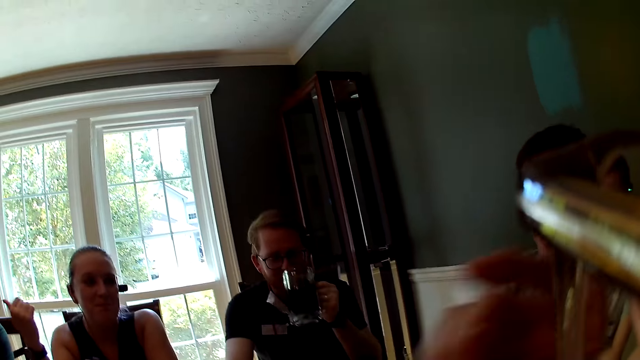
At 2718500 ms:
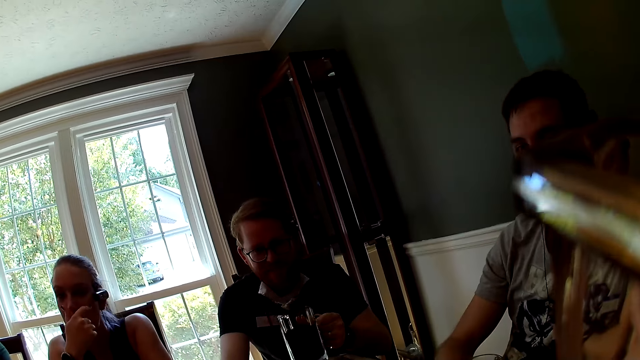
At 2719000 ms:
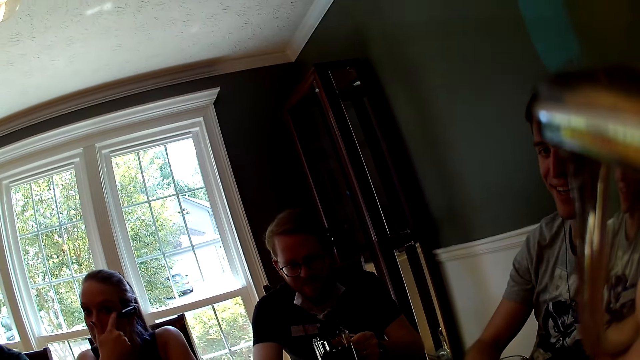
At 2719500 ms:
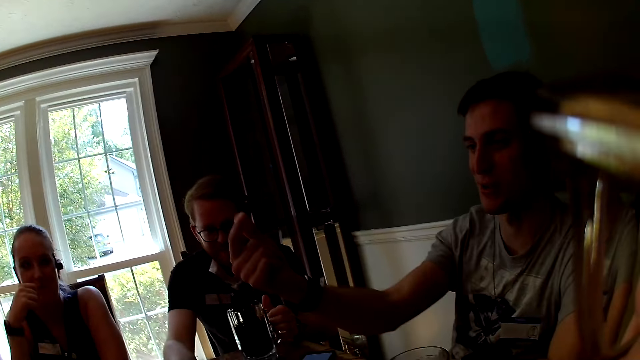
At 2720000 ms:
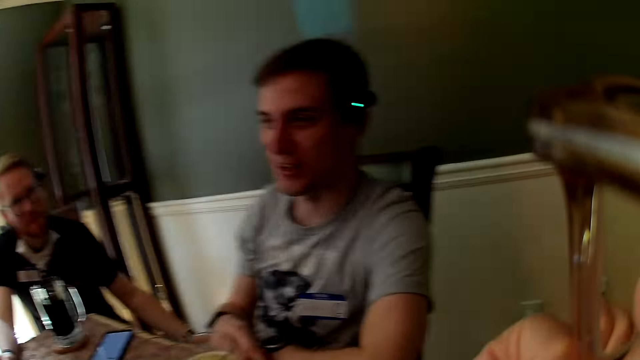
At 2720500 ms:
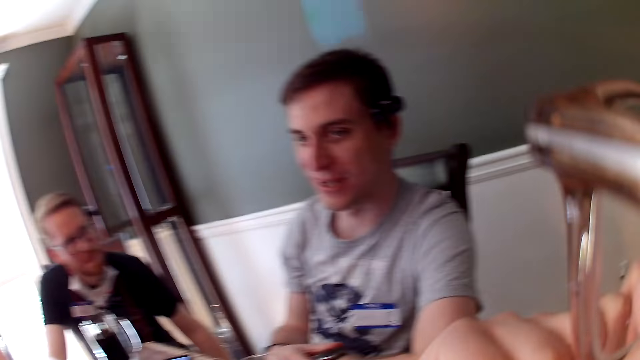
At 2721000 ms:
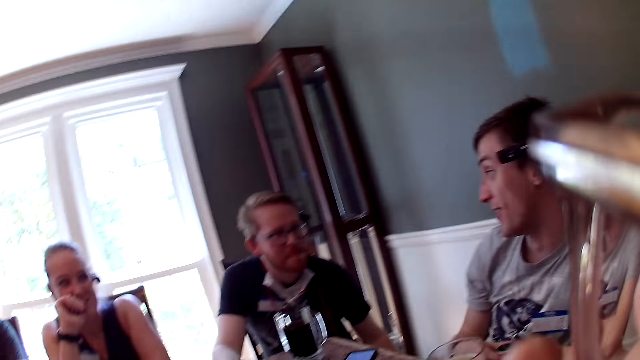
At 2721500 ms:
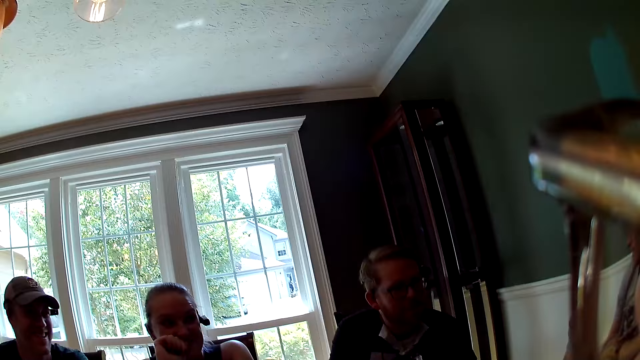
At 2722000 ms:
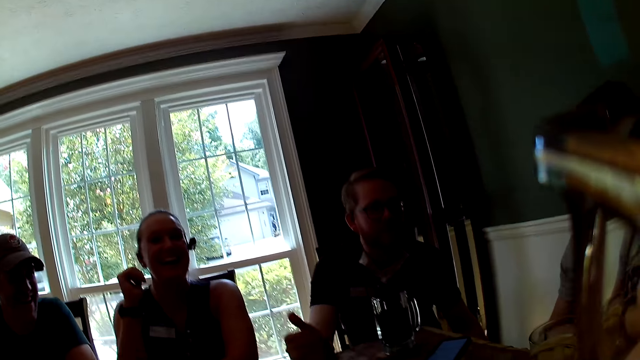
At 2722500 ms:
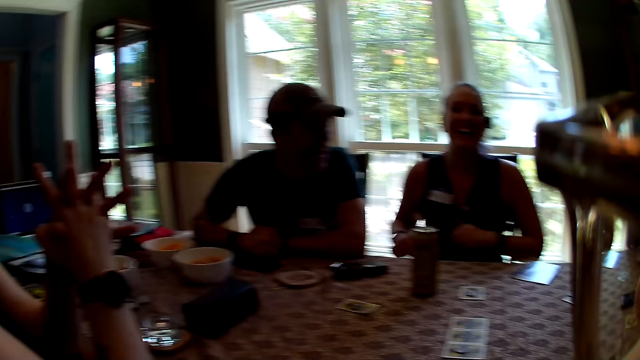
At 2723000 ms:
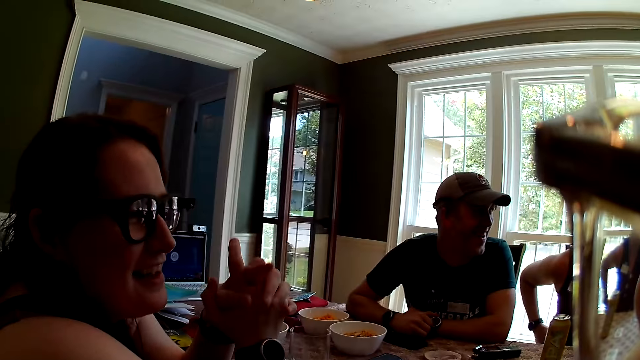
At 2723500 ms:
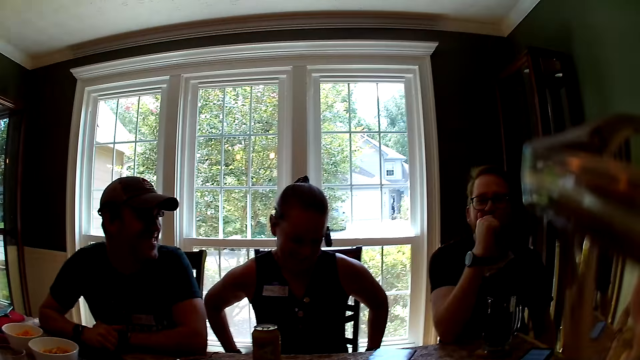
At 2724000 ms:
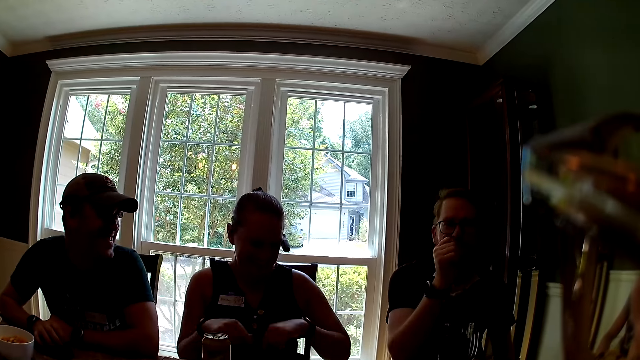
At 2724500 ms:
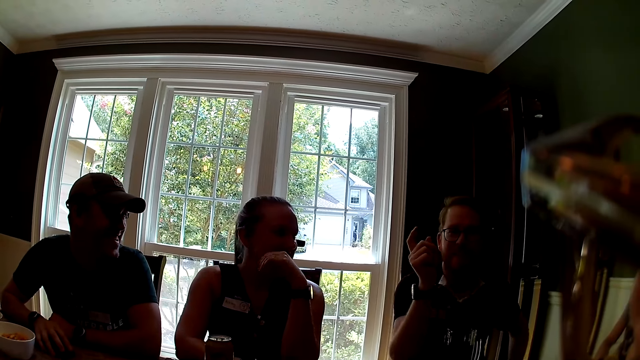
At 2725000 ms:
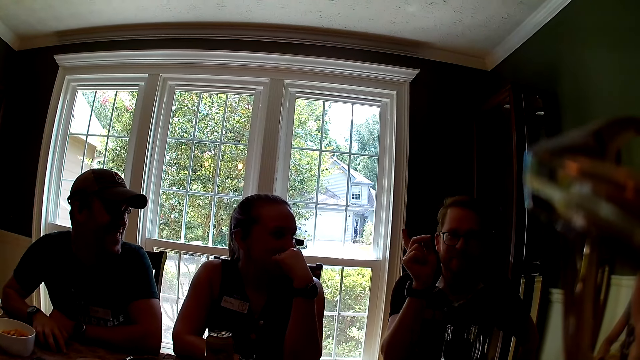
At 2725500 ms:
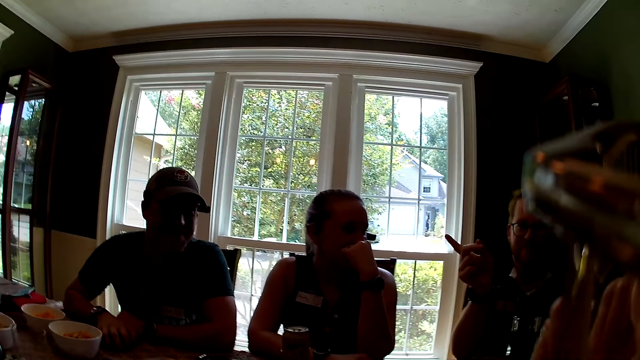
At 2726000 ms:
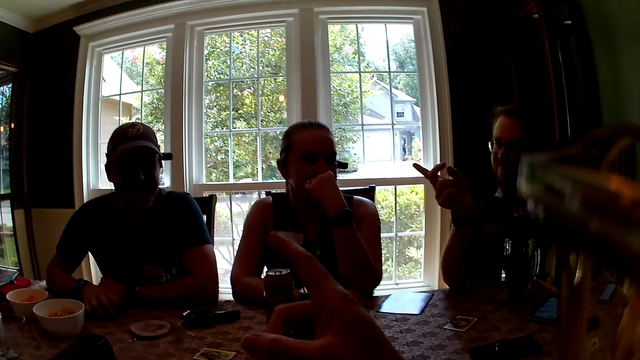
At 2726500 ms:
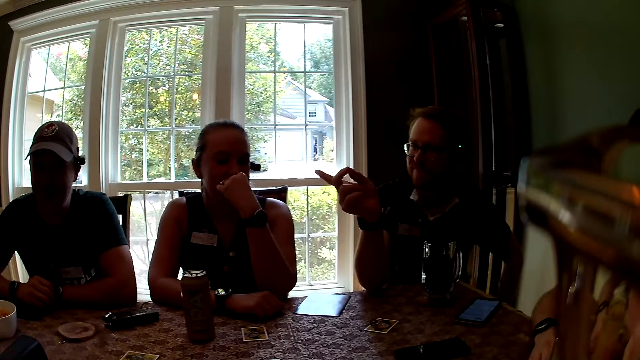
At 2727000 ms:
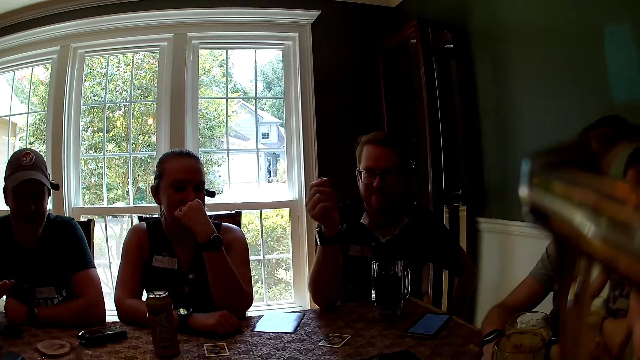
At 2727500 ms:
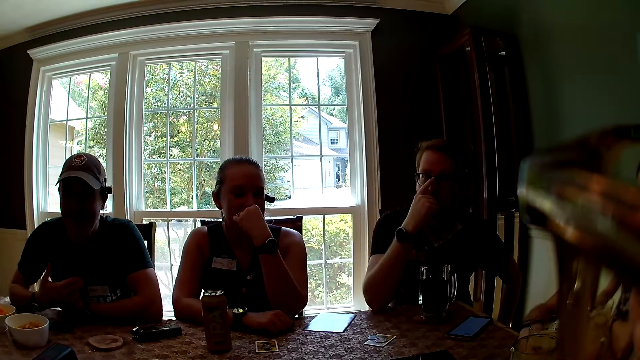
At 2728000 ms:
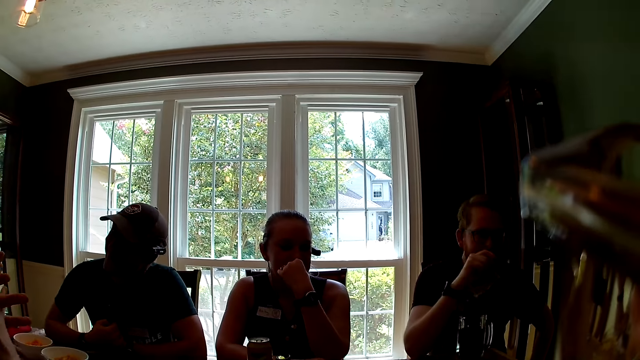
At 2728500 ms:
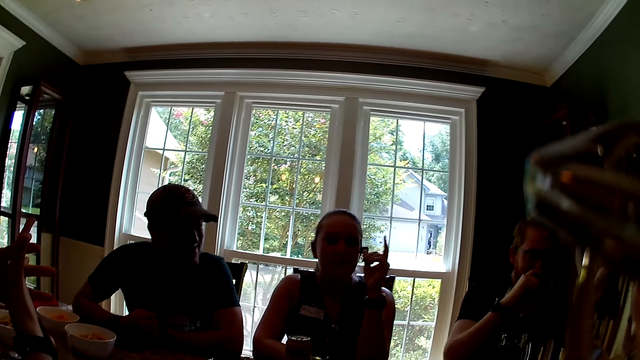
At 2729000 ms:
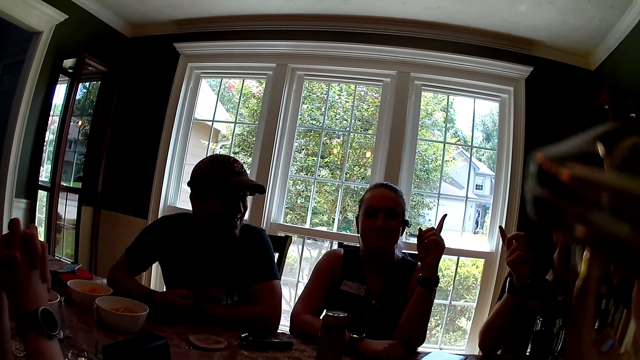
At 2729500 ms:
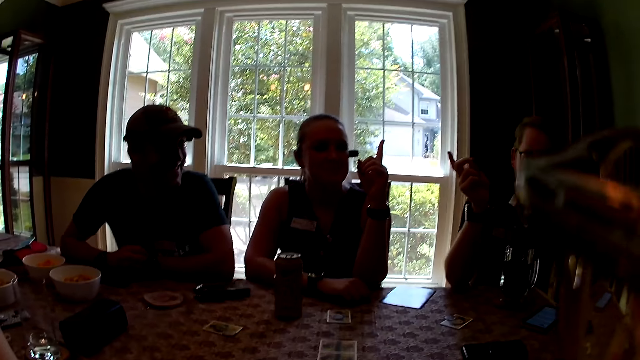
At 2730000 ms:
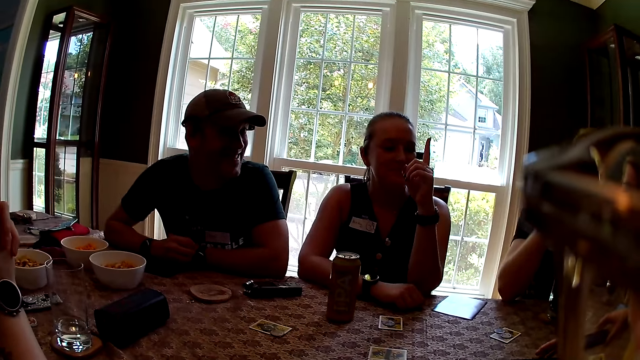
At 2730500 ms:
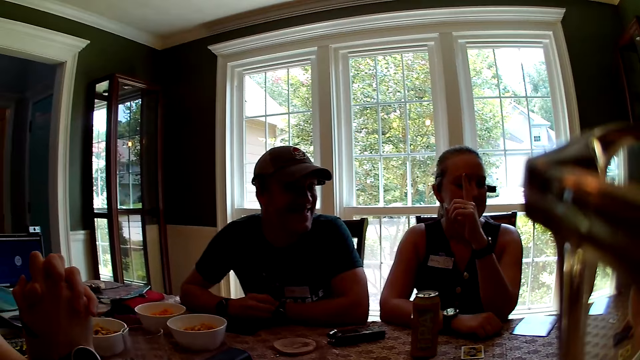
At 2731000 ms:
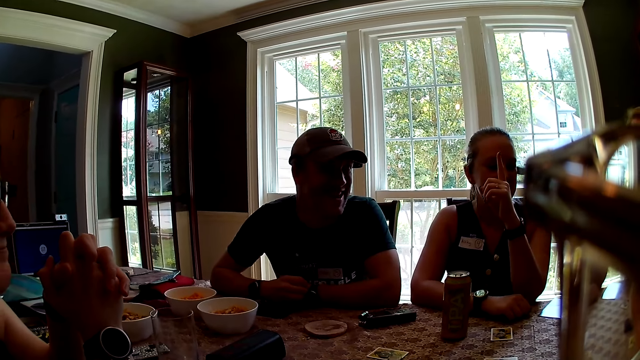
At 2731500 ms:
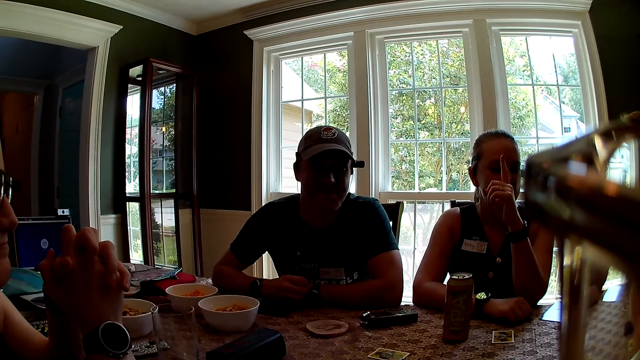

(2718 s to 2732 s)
The camera wearer raises a hand up. A man drops the cup of beer in his left hand. Another man waves his right hand. The camera wearer looks around. She points to another man with her right hand. She raises a hand up. She looks around.

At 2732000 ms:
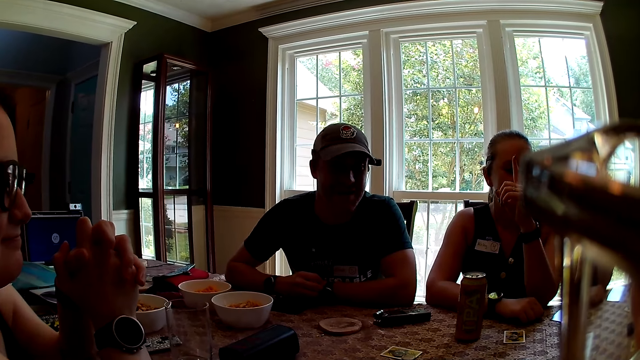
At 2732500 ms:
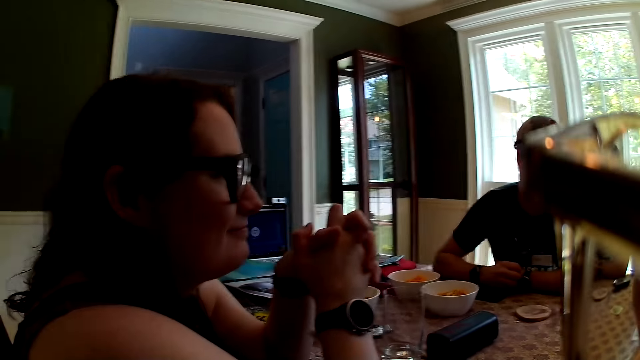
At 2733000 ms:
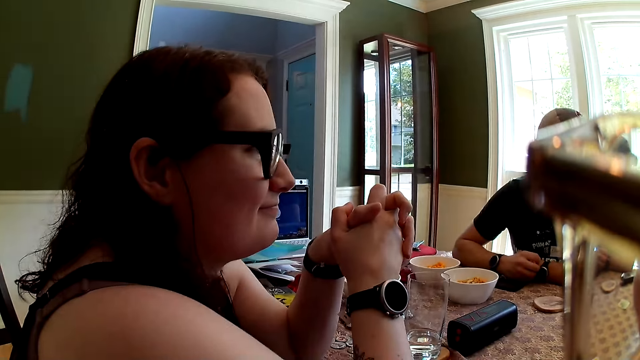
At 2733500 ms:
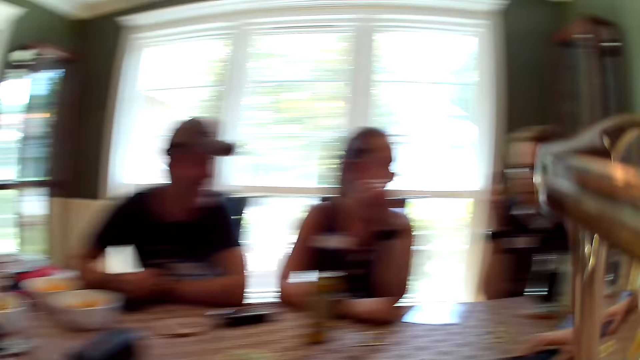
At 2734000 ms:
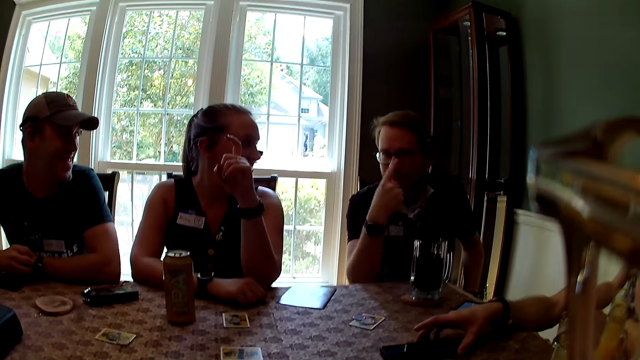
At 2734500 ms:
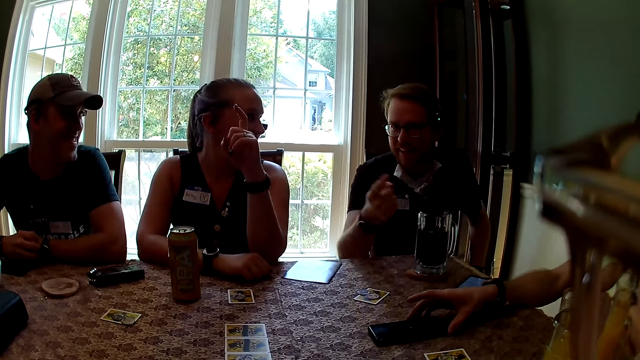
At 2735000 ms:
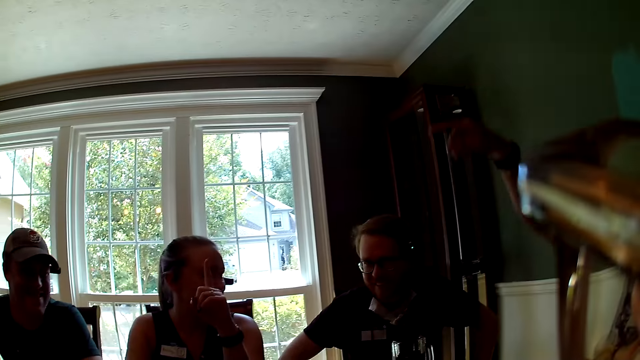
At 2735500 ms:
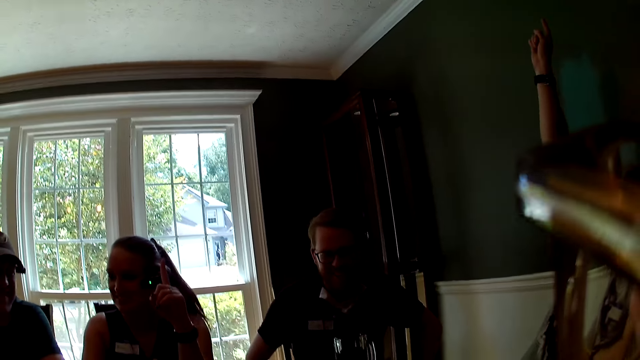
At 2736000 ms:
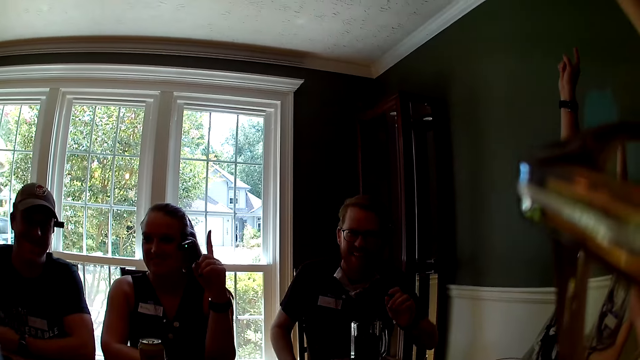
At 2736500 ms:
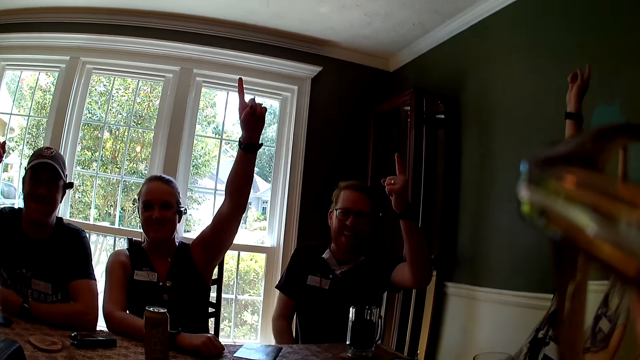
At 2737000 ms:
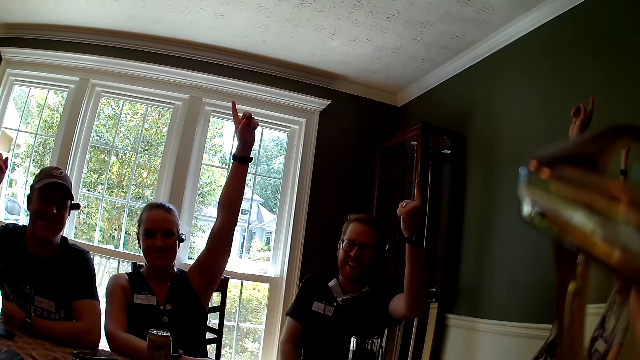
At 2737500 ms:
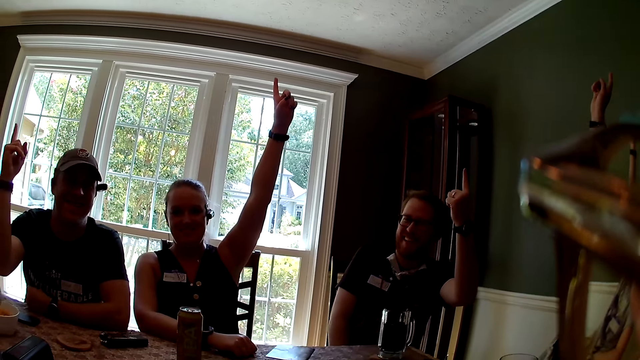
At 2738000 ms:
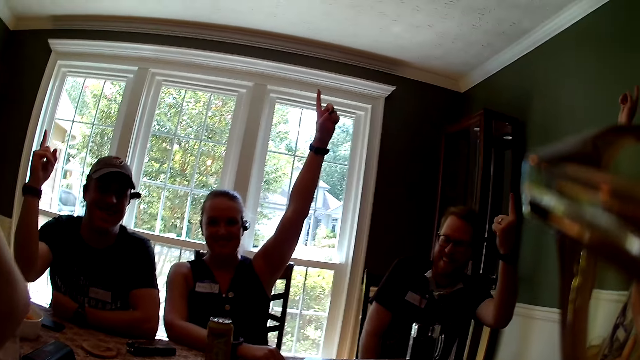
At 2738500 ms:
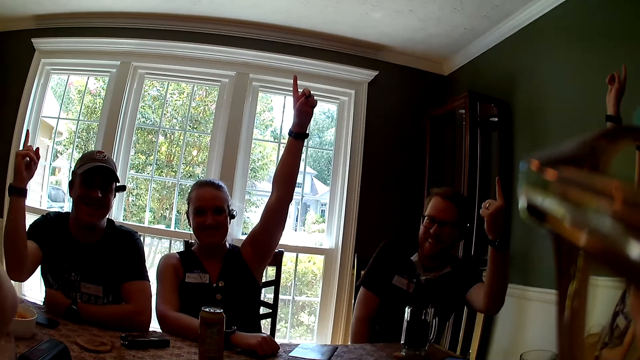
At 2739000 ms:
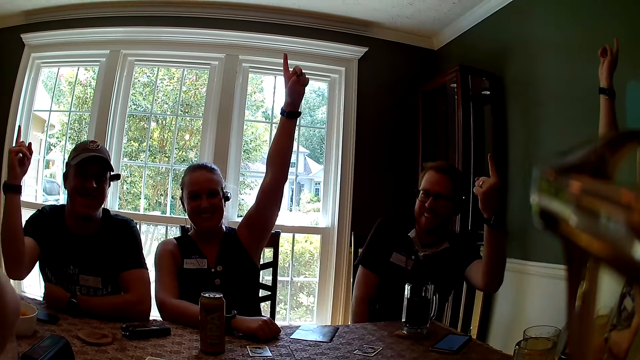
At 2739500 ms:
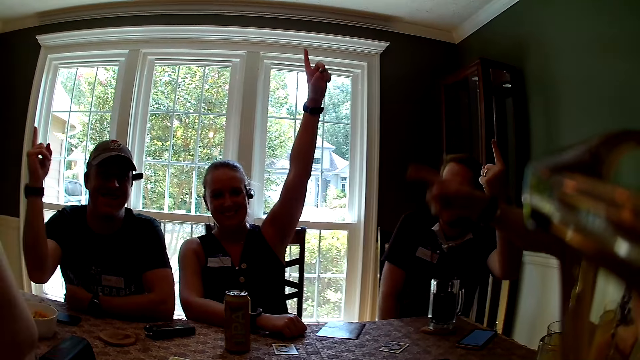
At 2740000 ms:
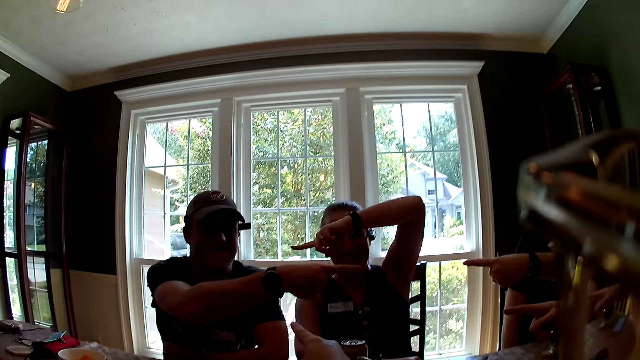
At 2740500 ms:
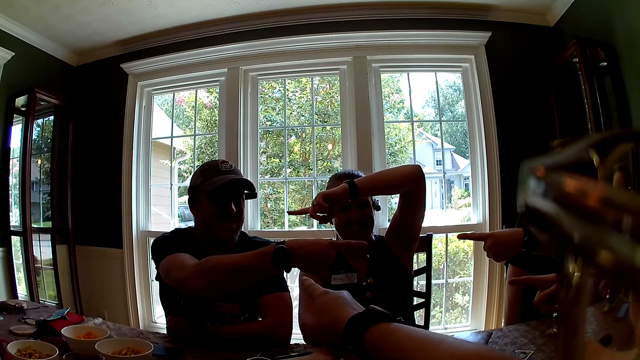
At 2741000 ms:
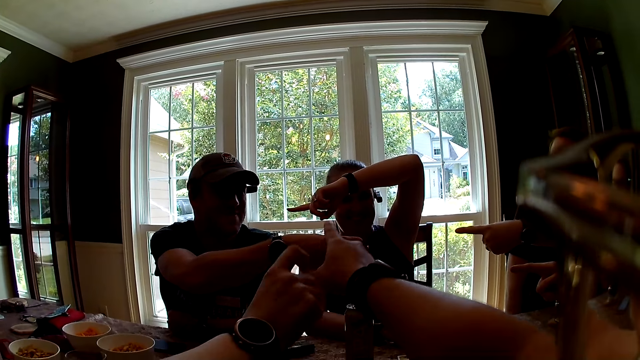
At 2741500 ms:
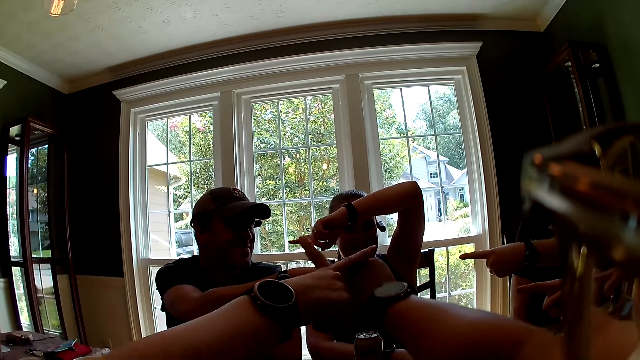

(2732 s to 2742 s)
A man moves his right hand in circles. A second man raises his right hand. The camera wearer raises a hand up. A woman raises her left hand. The first man raises his left hand. A third man raises his right hand. The first man points his left hand to the third man. The second man points his right hand to the third man. The woman points her left hand to the third man. The third man points his left hand to the second man. The camera wearer points to the third man with her right hand. Another woman points at the first man with her right hand.
